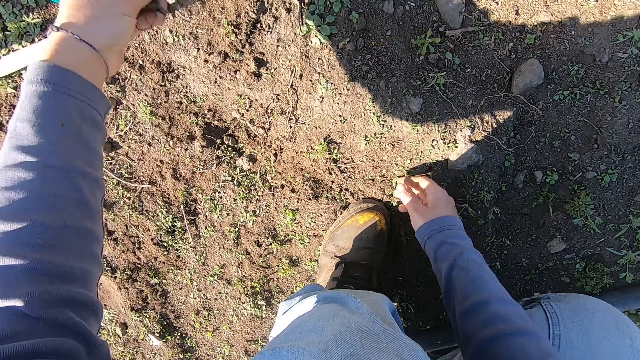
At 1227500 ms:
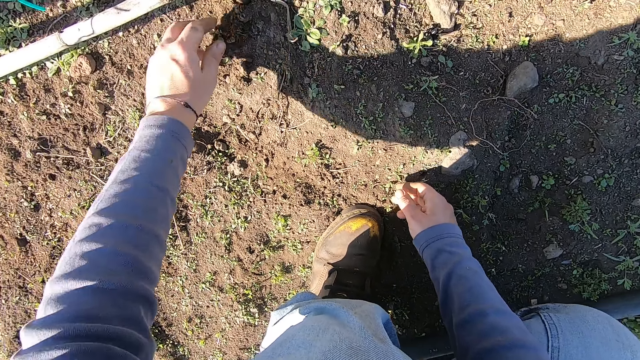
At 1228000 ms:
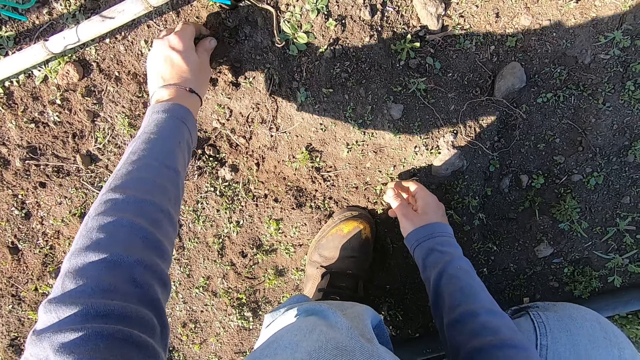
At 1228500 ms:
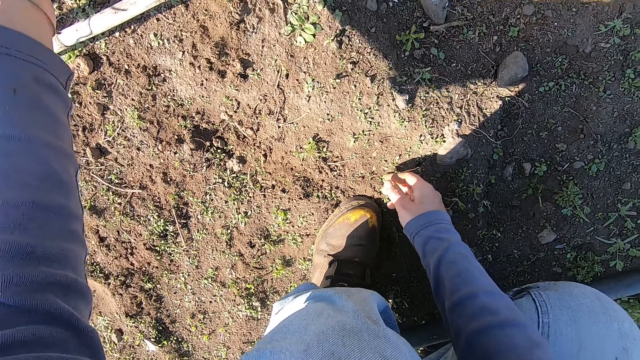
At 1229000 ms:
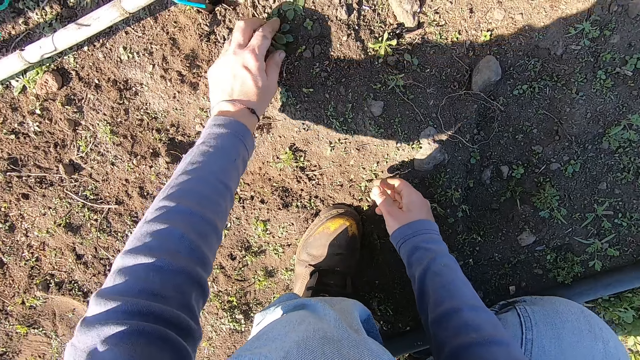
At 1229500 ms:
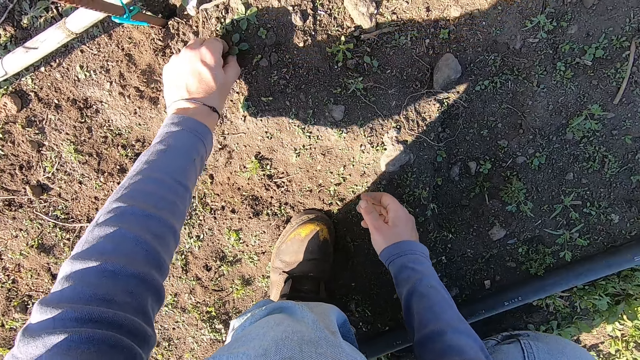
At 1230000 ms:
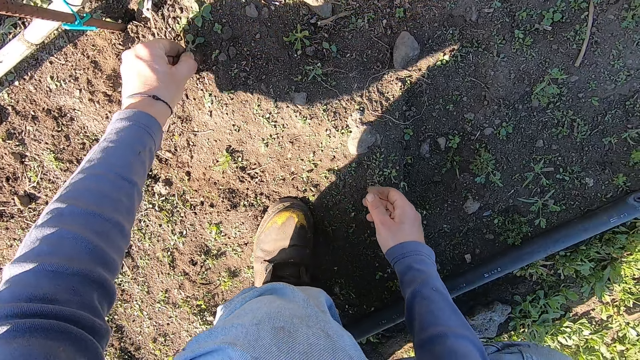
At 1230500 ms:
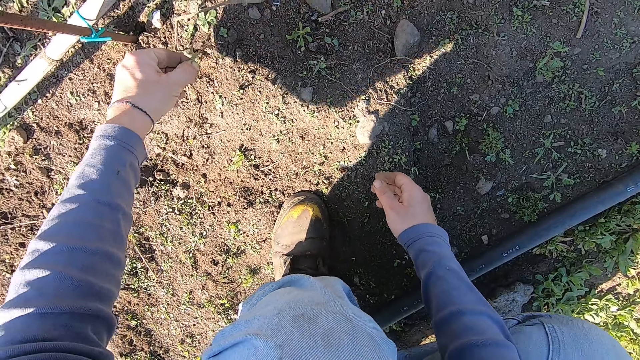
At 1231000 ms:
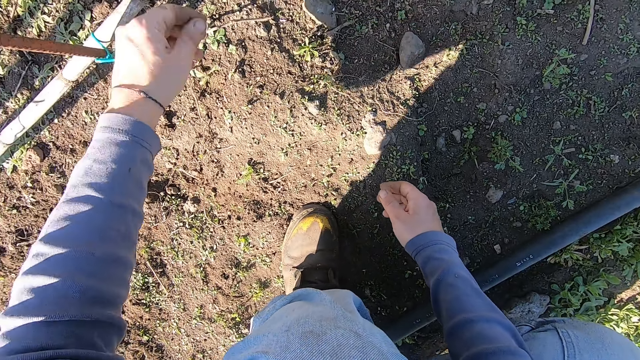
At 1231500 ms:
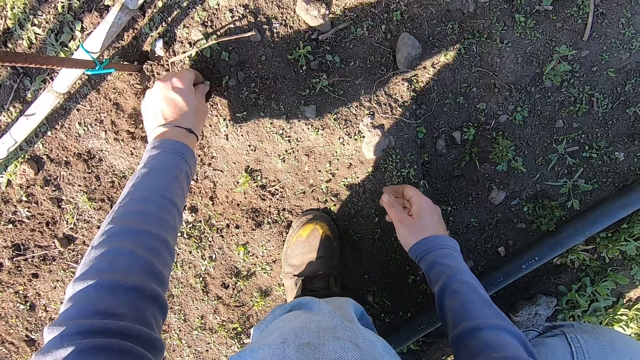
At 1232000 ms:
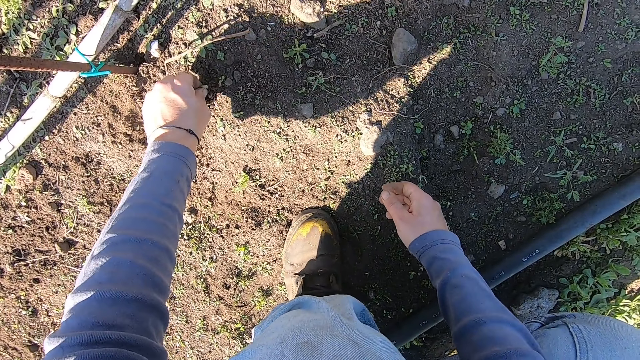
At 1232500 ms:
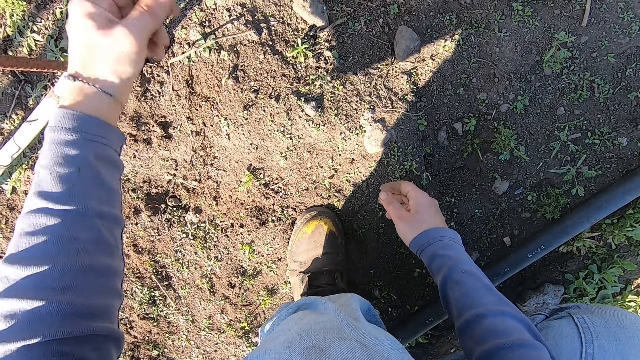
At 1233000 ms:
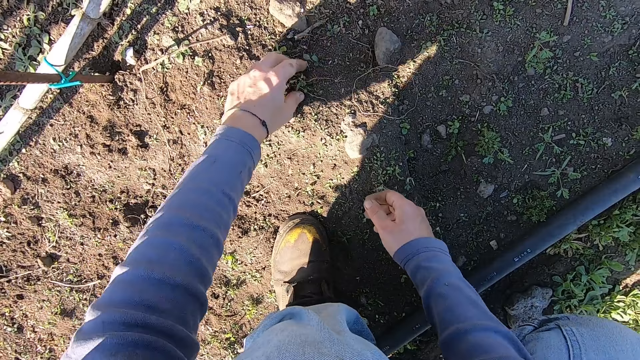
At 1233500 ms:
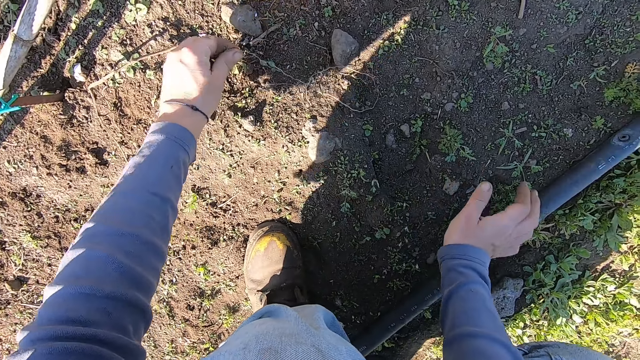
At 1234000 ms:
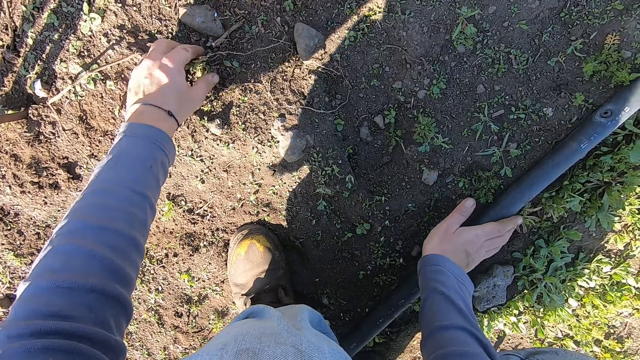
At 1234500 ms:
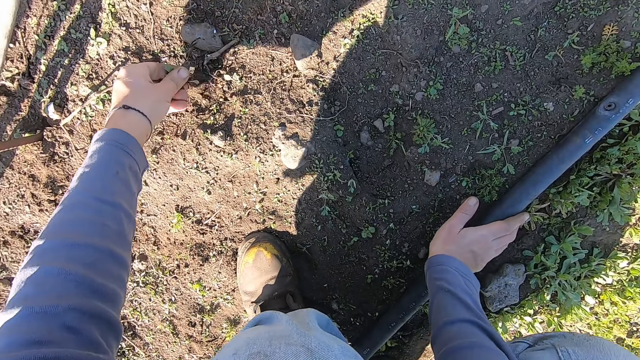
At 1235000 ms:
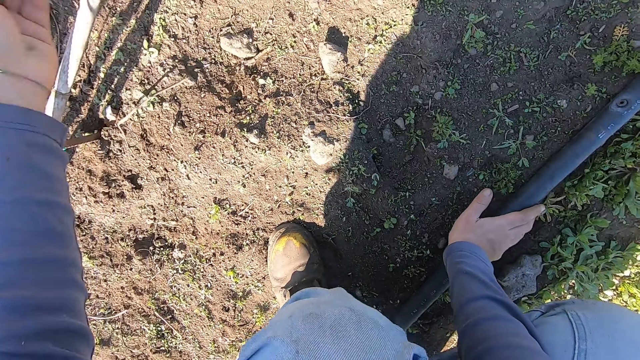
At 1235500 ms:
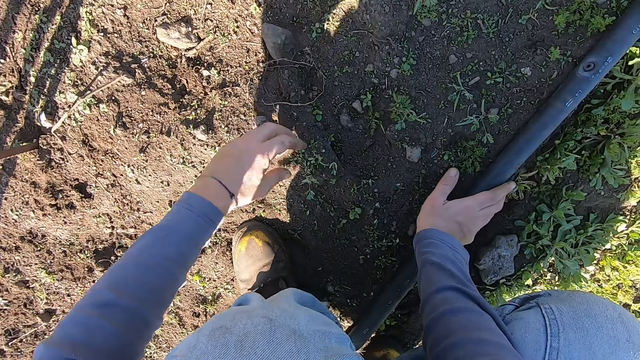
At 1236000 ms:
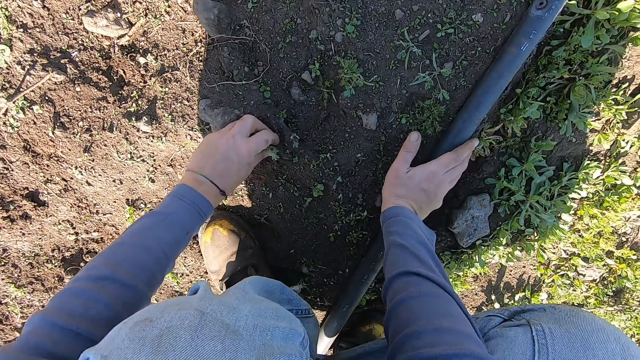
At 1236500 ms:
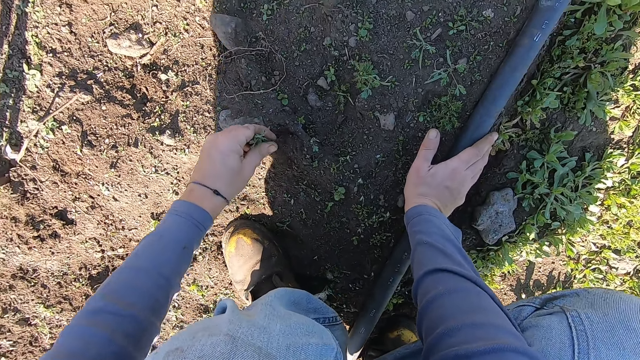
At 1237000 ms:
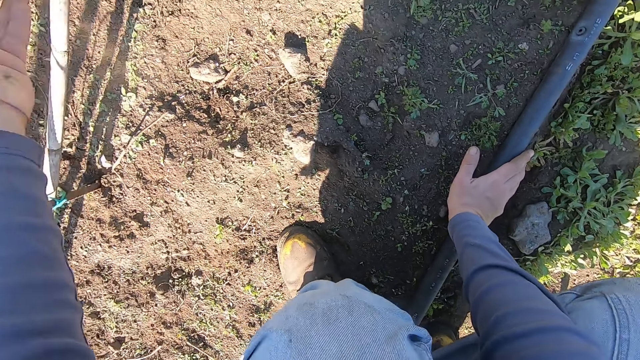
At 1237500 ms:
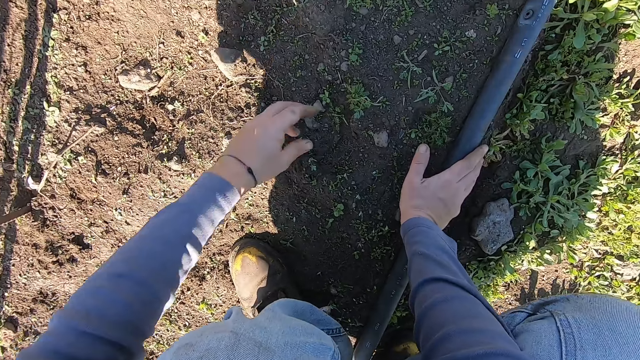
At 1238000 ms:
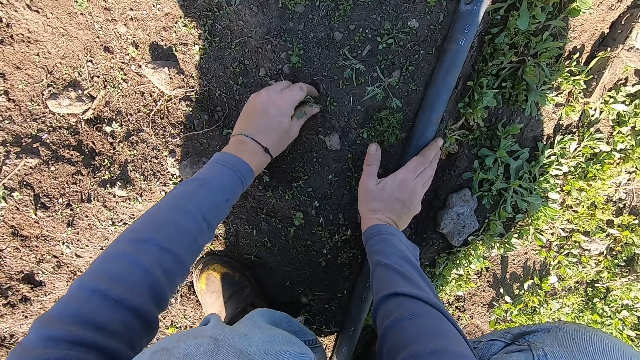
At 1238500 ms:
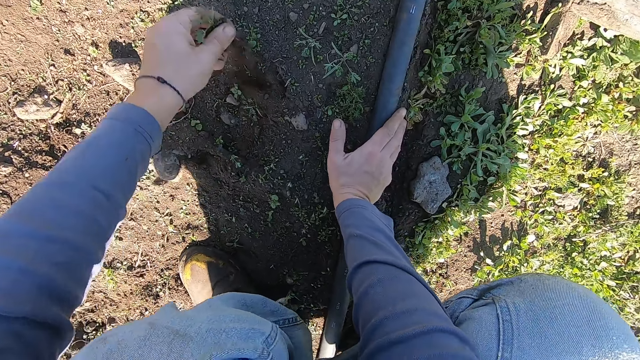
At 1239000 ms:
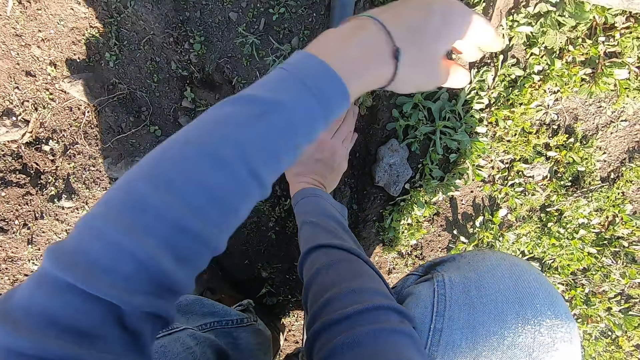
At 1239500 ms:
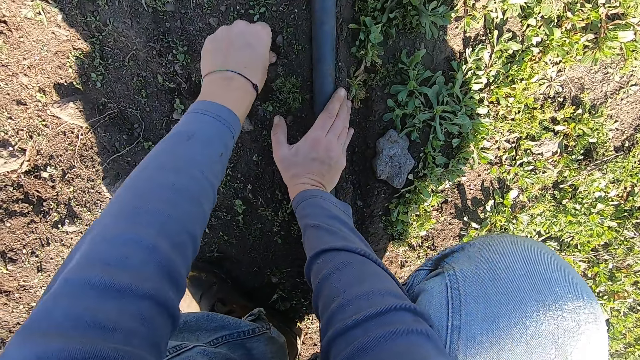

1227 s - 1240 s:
The camera wearer throws away the weed. He uproots the weed on the ground with his left hand. He throws away the weed. He uproots the weed on the ground with his left hand. He throws away the weed. He uproots the weed on the ground with his left hand. He throws away the weed. He uproots the weeds on the ground with his left hand. He throws away the weeds. He uproots the weed on the ground with his left hand. He throws away the weed. He uproots the weed on the ground with his left hand. He throws away the weed. He uproots the weed on the ground with his left hand.

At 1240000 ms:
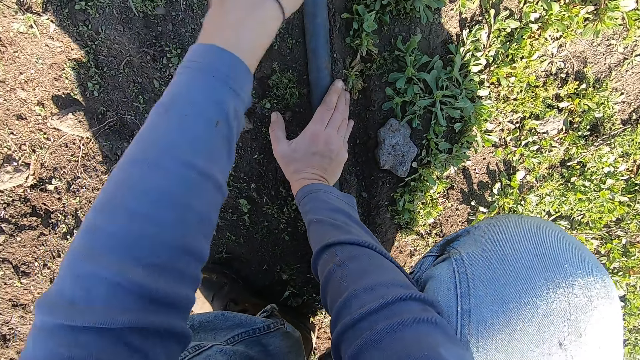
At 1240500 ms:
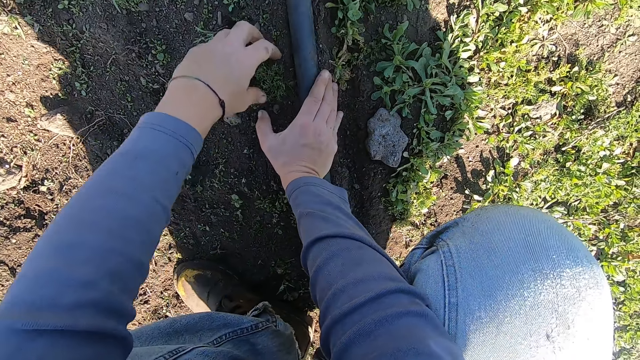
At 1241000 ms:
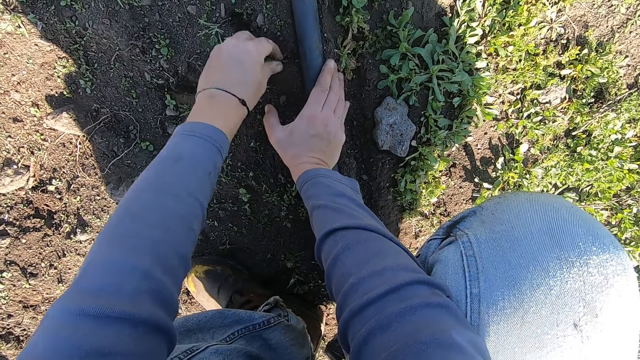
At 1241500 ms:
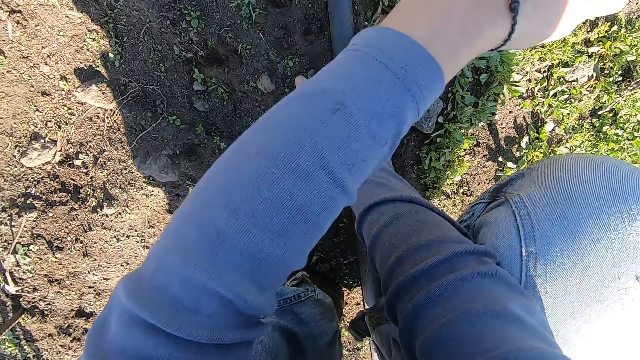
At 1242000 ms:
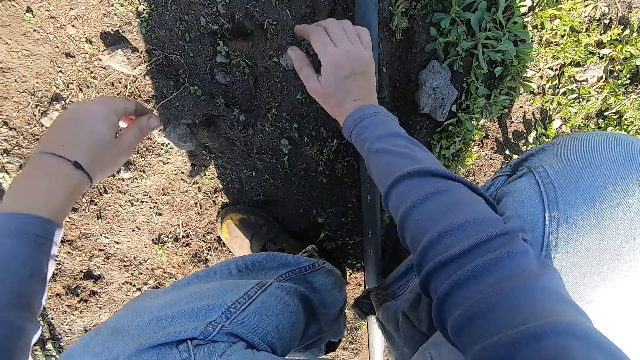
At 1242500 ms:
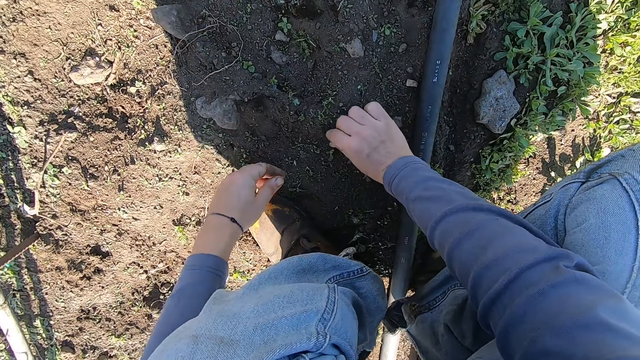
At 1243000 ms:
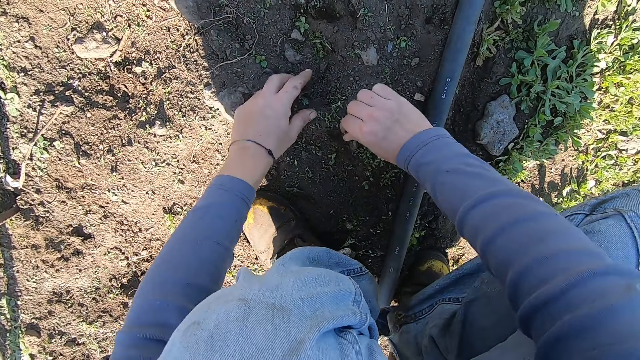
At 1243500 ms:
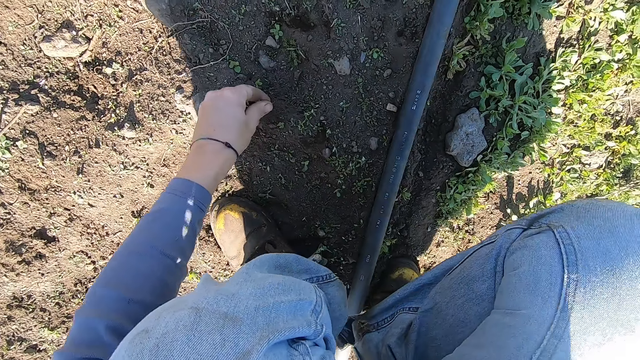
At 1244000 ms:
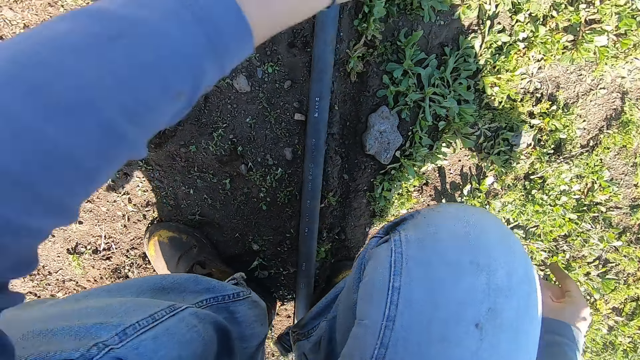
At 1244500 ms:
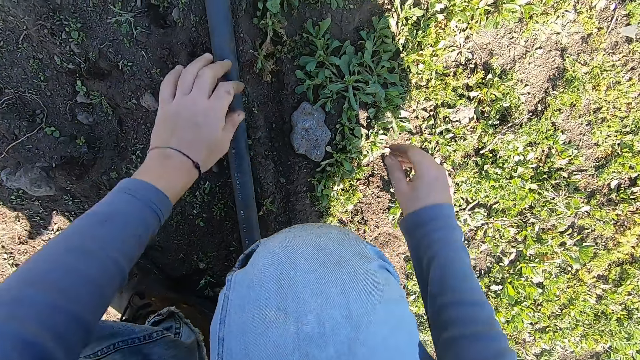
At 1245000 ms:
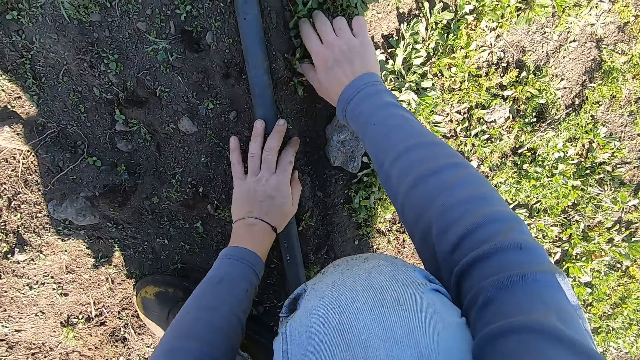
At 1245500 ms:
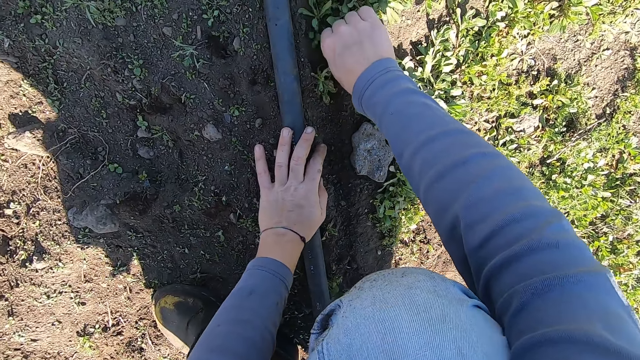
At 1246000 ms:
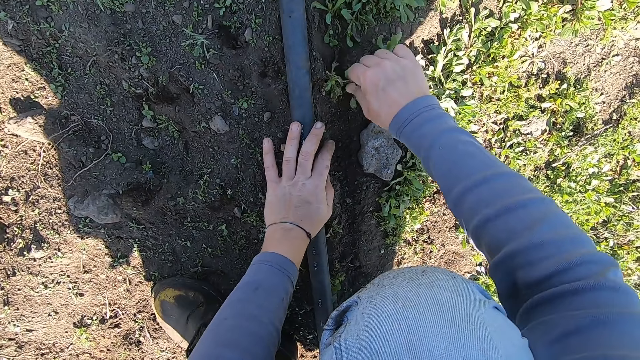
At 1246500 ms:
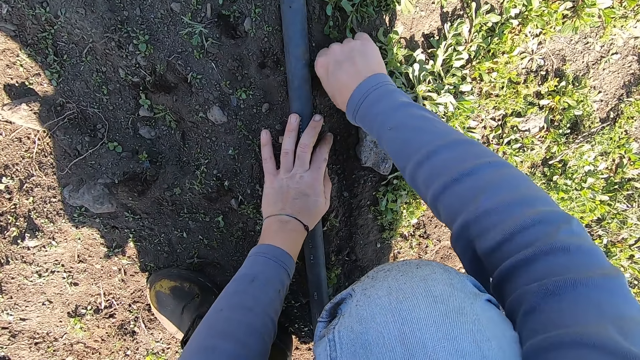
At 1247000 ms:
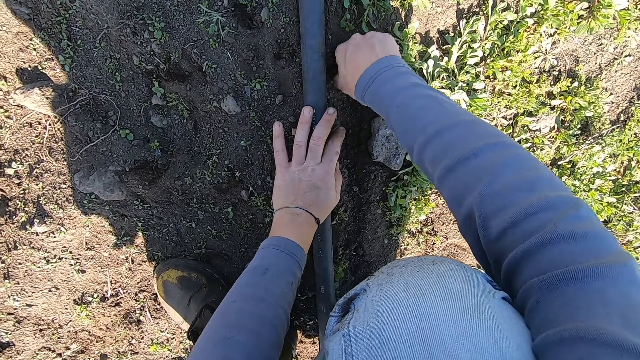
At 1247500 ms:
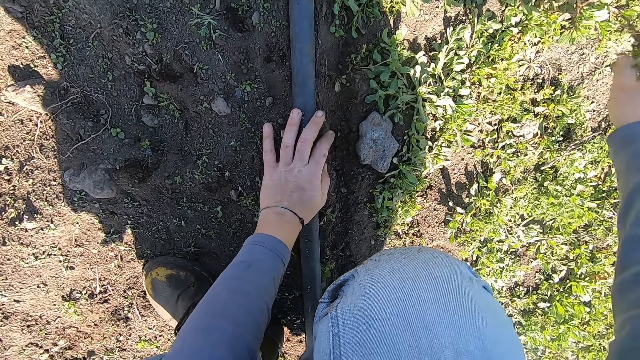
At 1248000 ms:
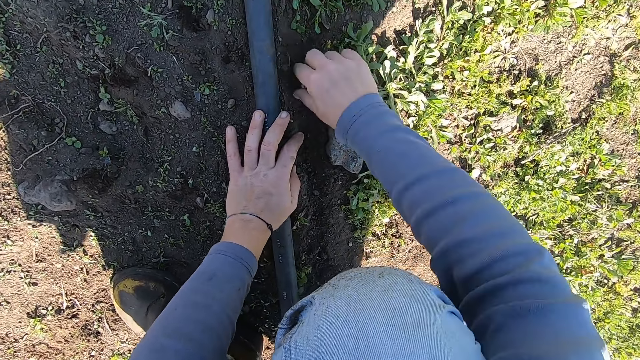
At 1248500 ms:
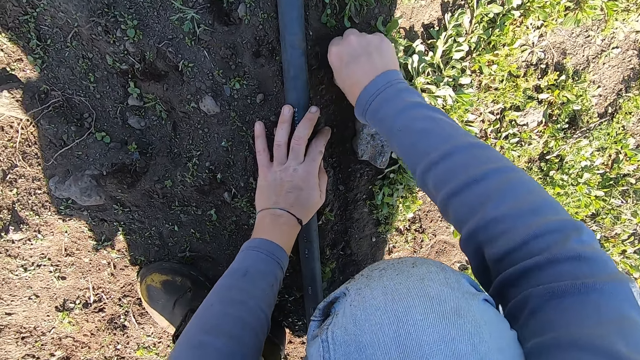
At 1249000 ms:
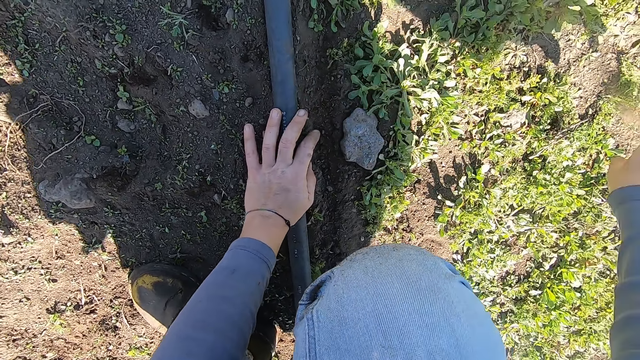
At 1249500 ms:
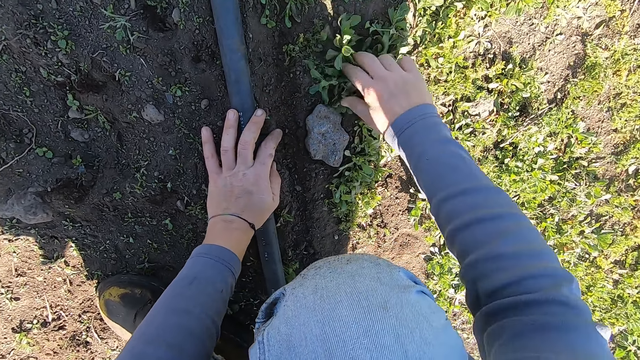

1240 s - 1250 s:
The camera wearer throws away the weed. He uproots the weed on the ground with his left hand. He throws away the weed. He uproots the weed on the ground with both hands. He throws away the weeds. He uproots a weed on the ground with his right hand. He throws away the weed. He uproots a weed on the ground with his right hand. He throws away the weed.
